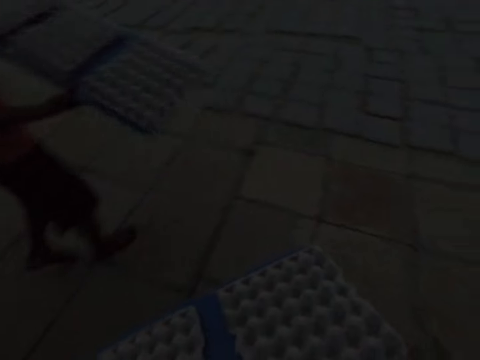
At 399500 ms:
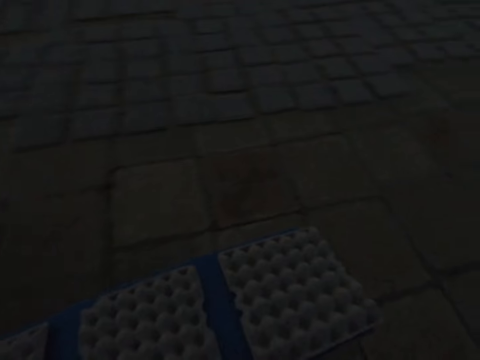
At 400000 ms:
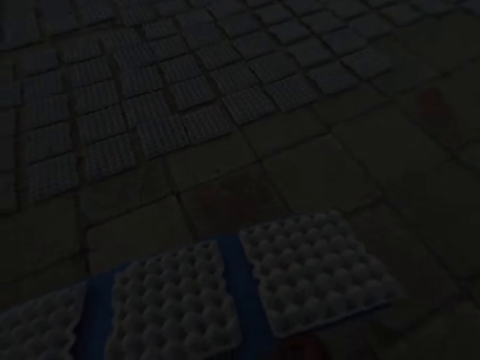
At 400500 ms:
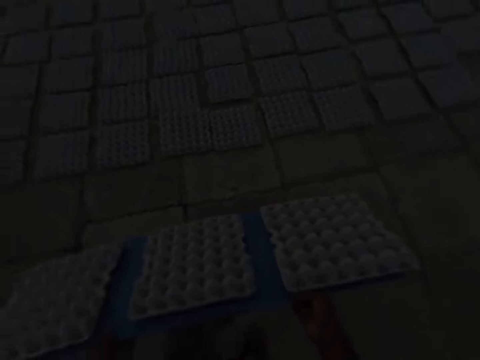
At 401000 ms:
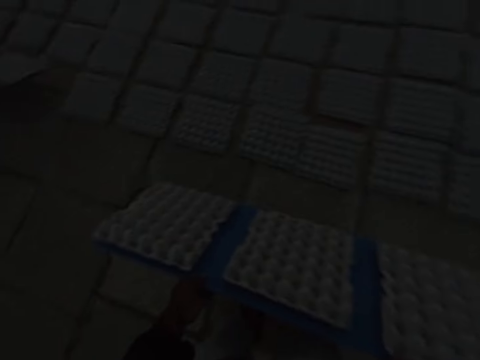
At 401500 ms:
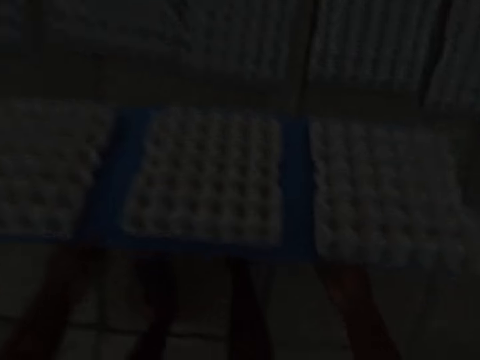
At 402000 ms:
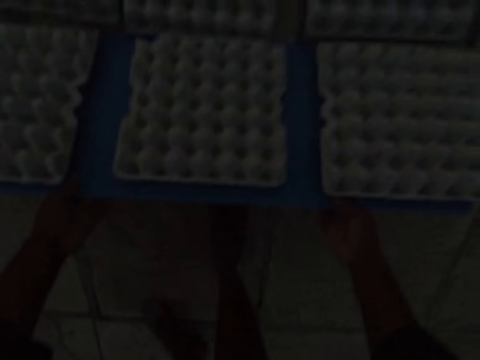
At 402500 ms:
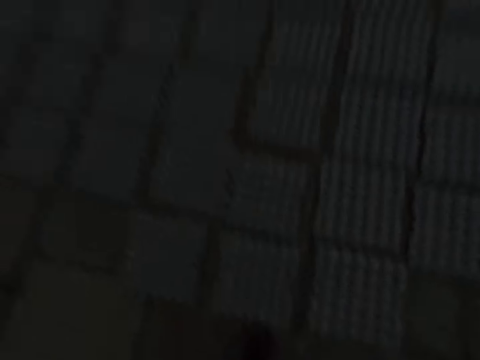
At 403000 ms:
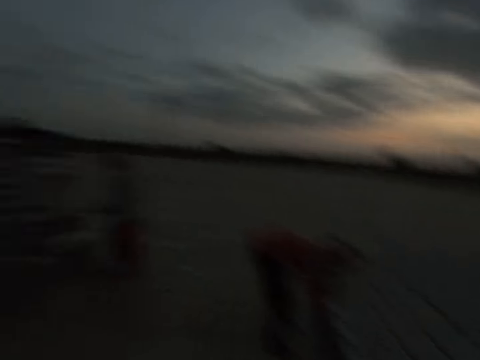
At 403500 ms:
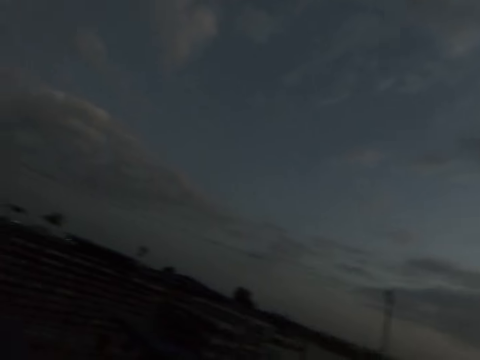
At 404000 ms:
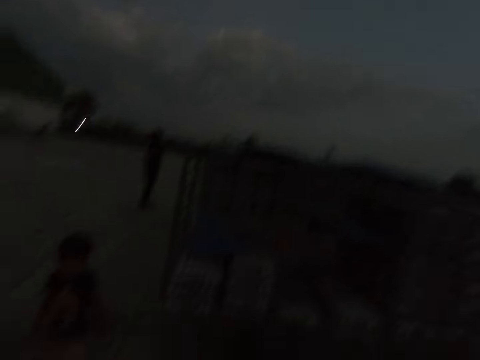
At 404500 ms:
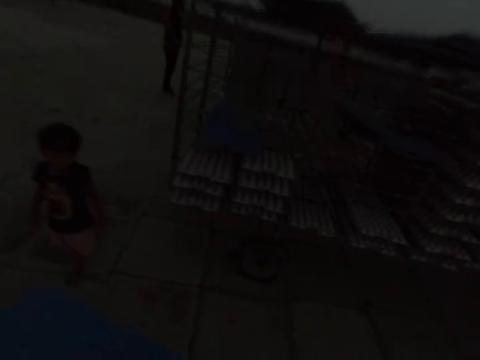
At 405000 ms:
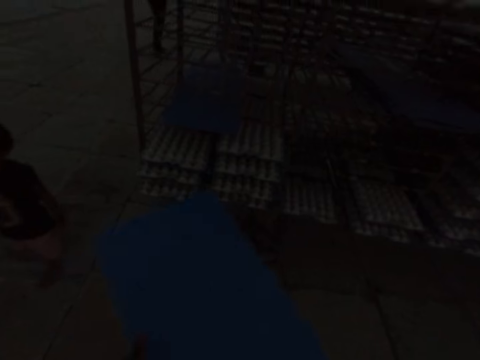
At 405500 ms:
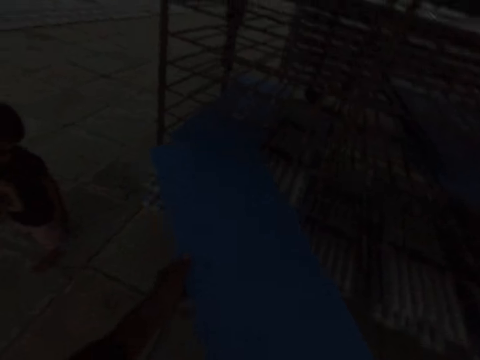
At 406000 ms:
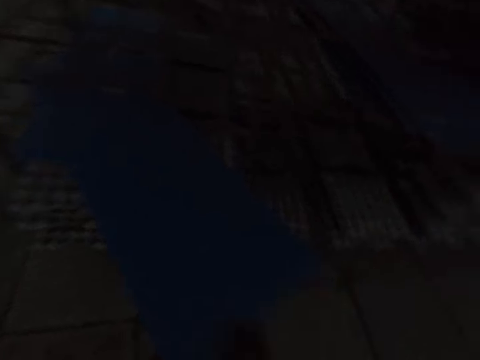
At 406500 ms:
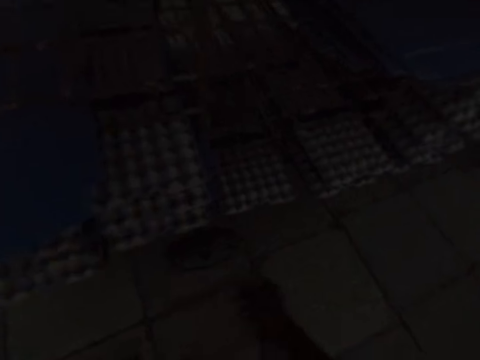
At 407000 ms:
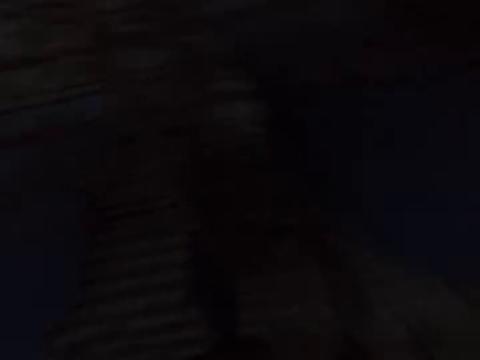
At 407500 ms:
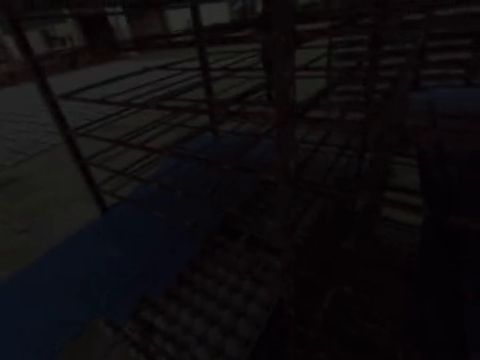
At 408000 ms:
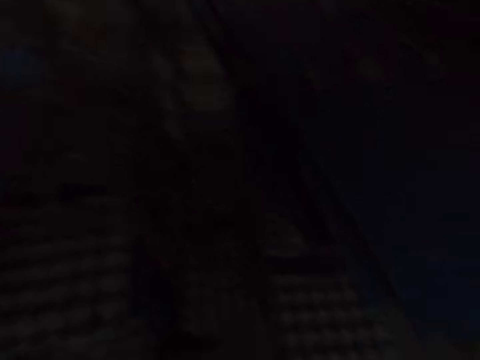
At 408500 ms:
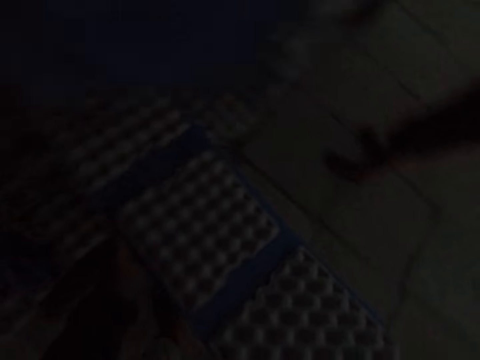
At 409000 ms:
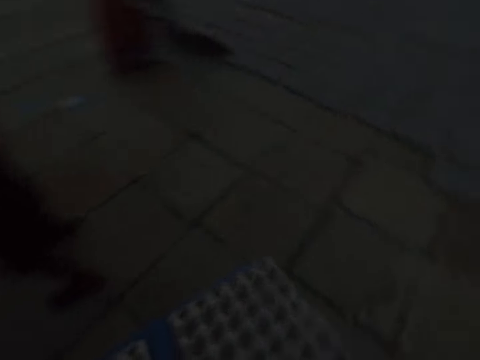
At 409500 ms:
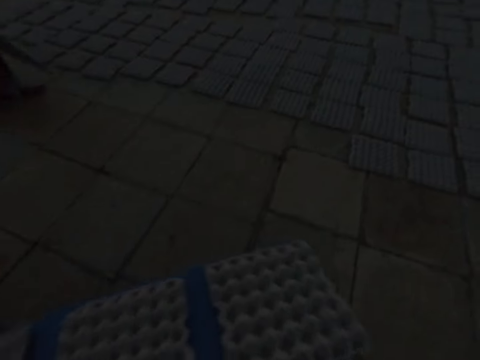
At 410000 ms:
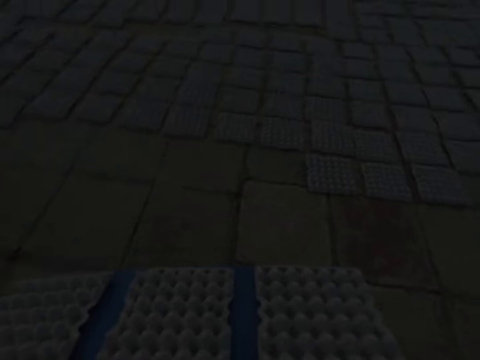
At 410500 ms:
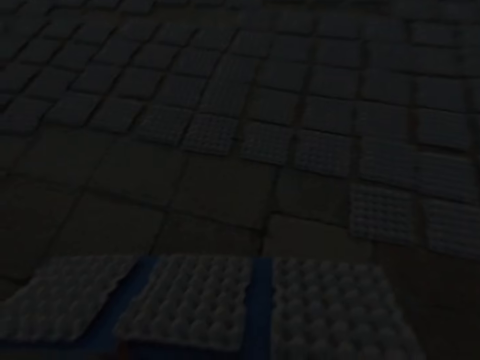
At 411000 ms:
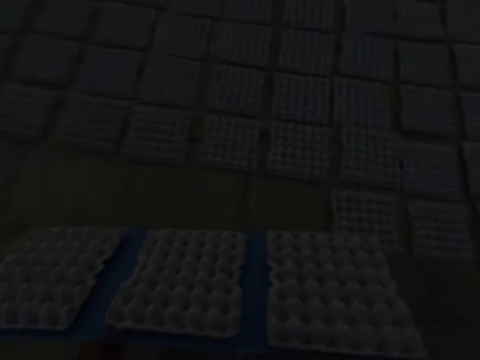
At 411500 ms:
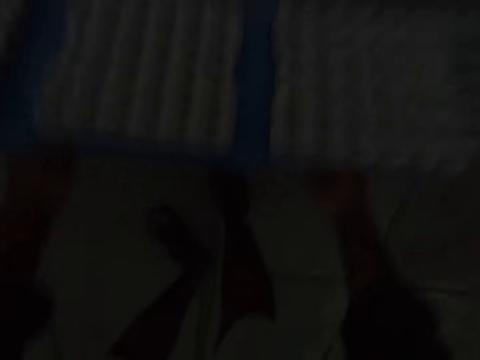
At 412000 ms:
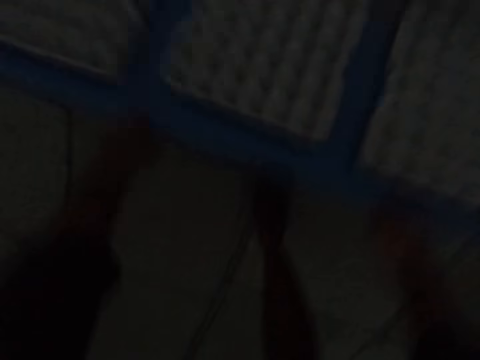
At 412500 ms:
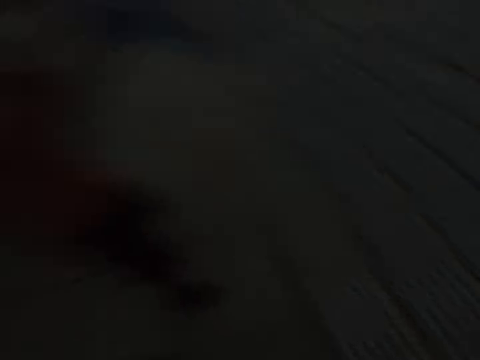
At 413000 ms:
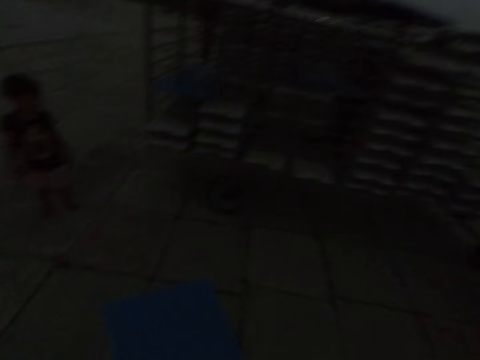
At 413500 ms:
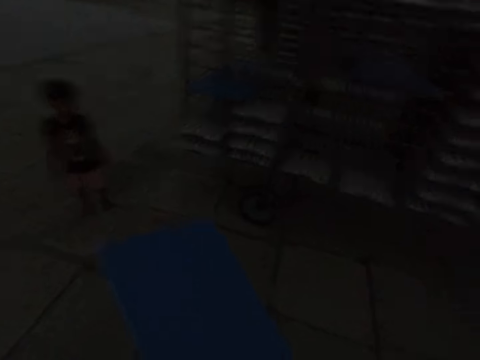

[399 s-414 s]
The camera wearer drops the egg trays on the ground from the board in both hands. The man drops the egg trays on the ground from the board in his hands. The camera wearer puts the board into the shelf trolley with both hands. He pulls out a board of egg trays from the shelf trolley with his right hand. He drops the egg trays on the ground from the board in both hands.

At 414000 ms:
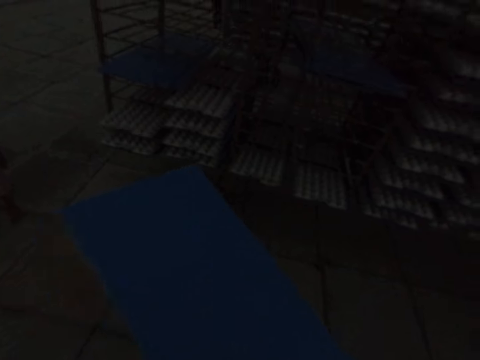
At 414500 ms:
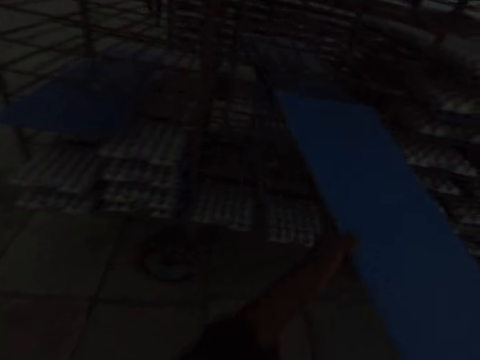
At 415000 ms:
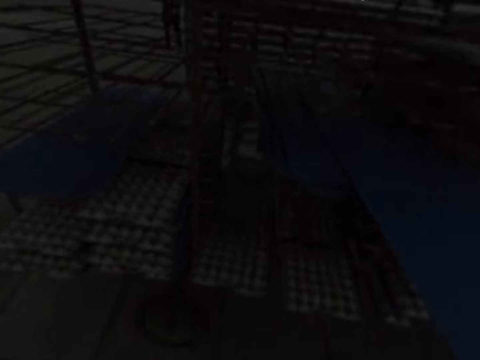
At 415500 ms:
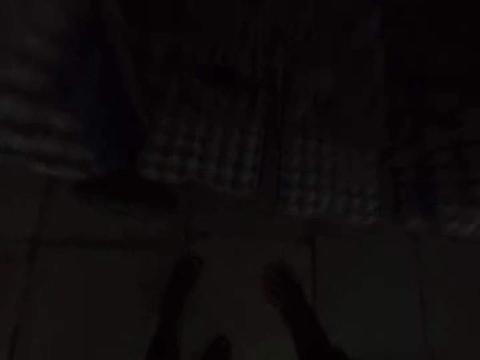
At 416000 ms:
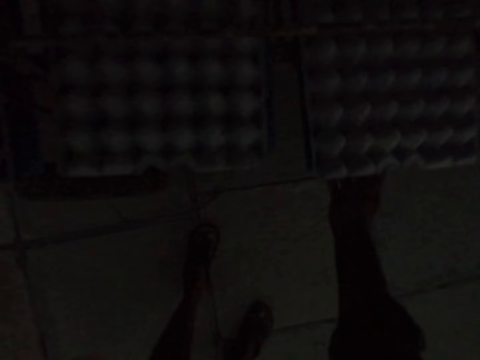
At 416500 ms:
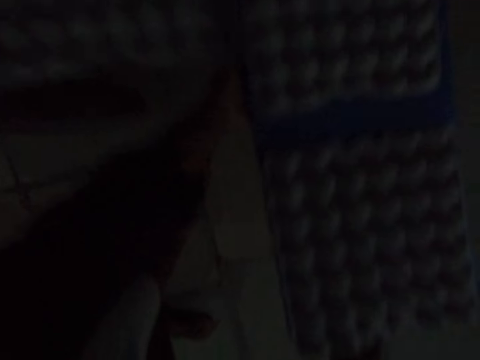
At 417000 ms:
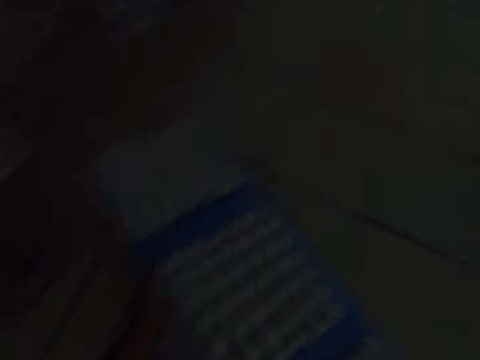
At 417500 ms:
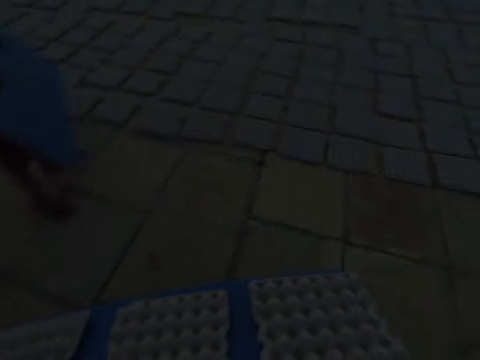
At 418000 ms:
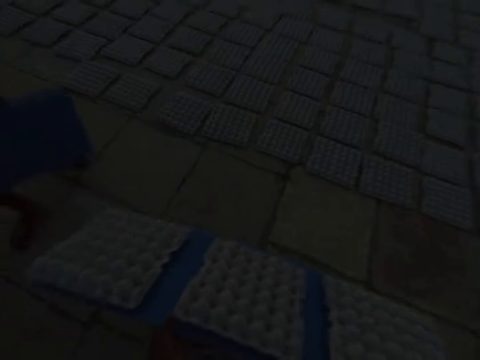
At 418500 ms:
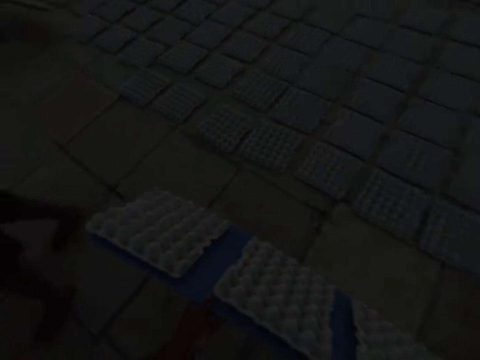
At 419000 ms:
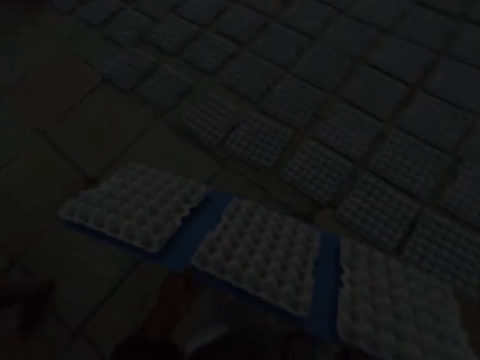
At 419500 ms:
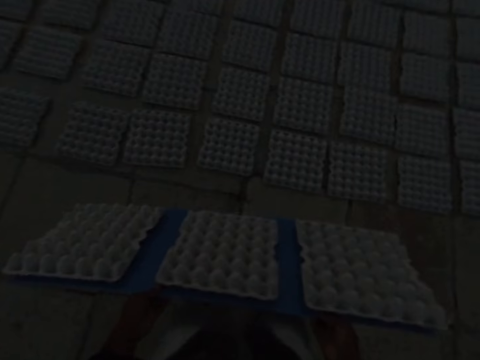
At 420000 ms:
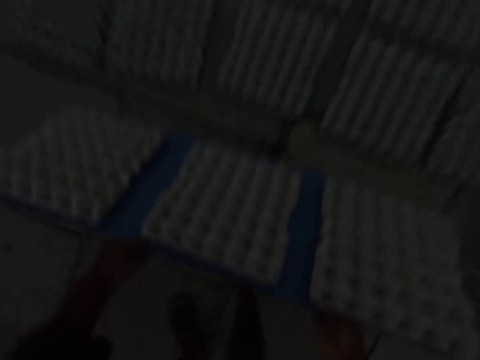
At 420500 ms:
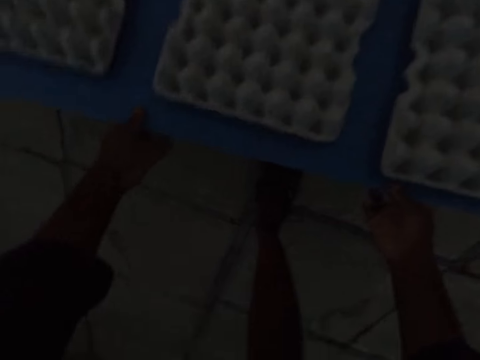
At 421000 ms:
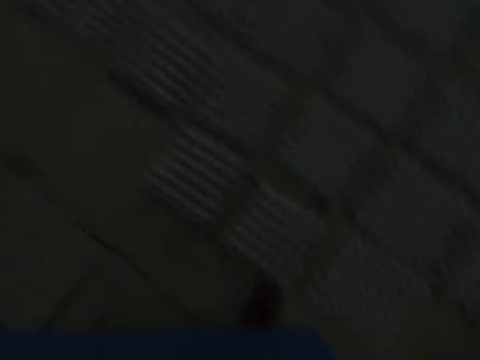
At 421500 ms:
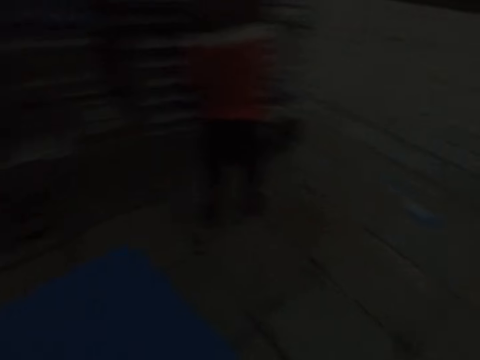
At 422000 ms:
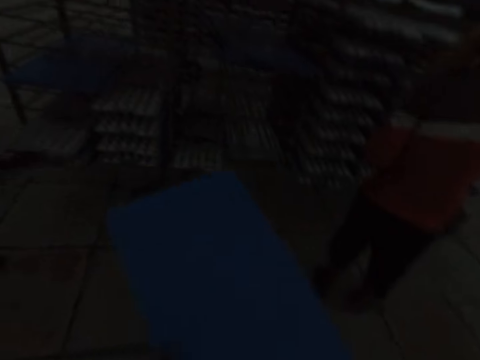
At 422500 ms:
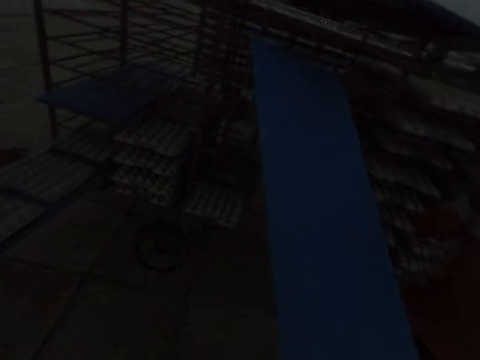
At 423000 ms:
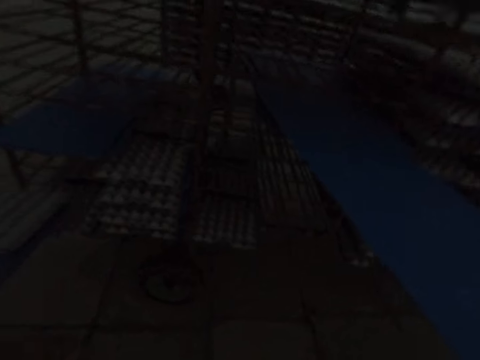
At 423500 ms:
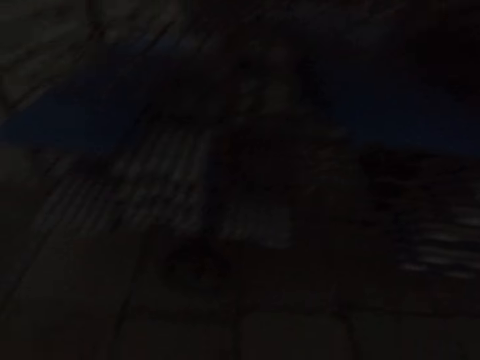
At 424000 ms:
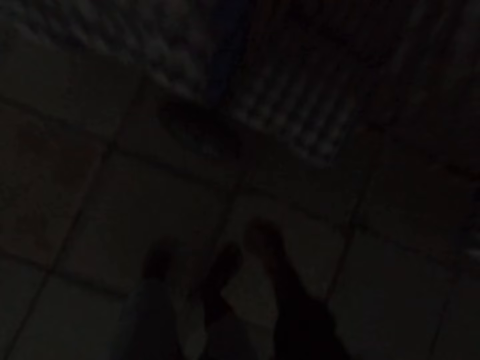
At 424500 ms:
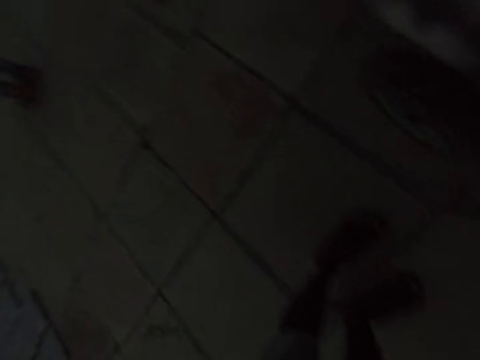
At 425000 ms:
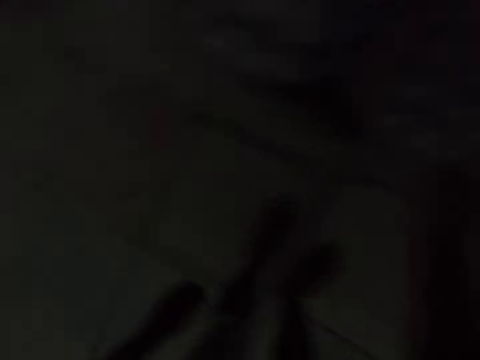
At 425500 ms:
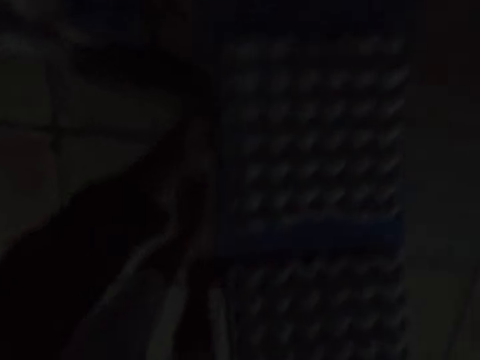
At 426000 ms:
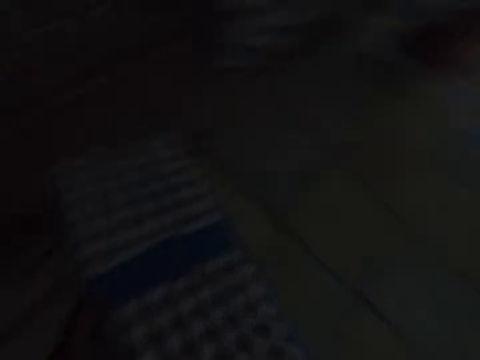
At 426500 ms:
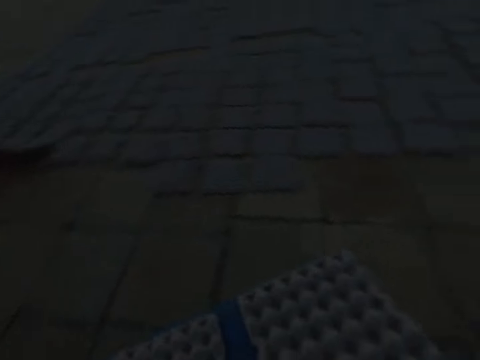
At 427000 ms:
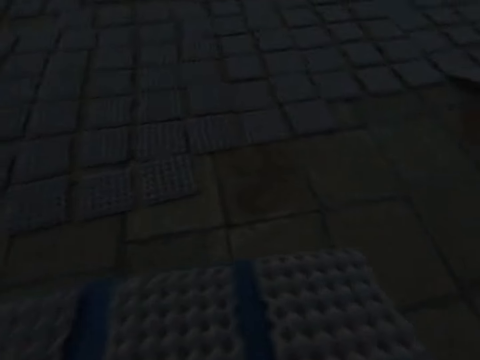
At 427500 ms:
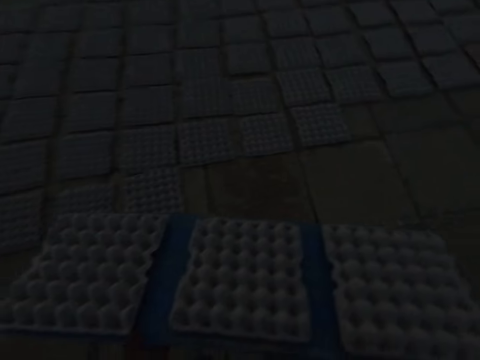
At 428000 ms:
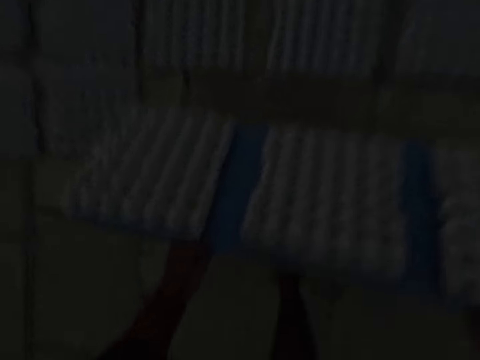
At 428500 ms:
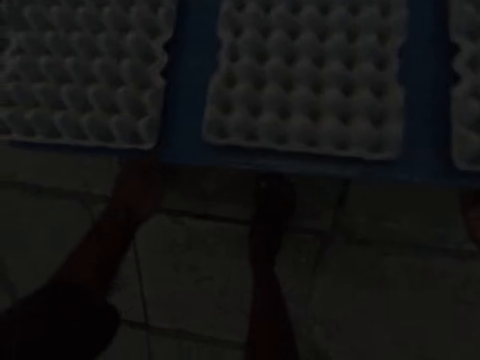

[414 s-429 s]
The camera wearer puts the board into the shelf trolley with his right hand. He pulls out a board of egg trays from the shelf trolley with his right hand and holds the board with his left hand. He drops the egg trays on the ground from the board in both hands. He puts the board into the shelf trolley with his right hand. He pulls out a board of egg trays from the shelf trolley with his right hand and holds the board with his left hand. He drops the egg trays on the ground from the board in both hands.
